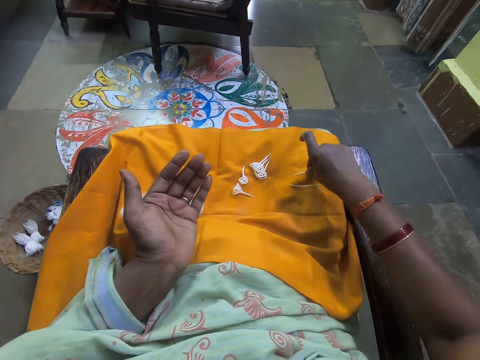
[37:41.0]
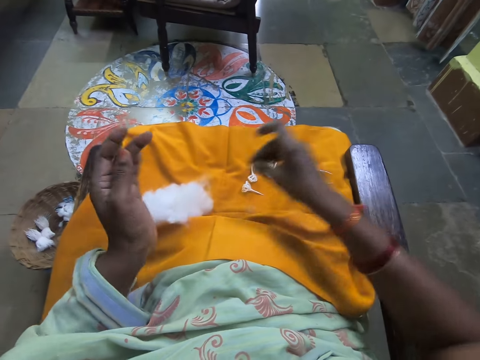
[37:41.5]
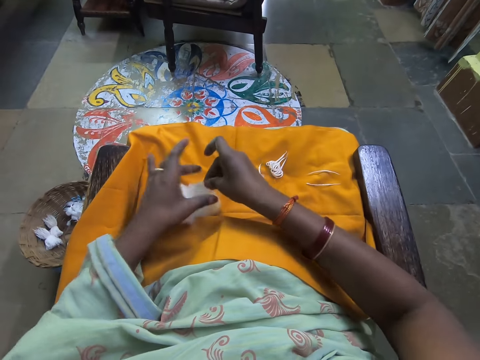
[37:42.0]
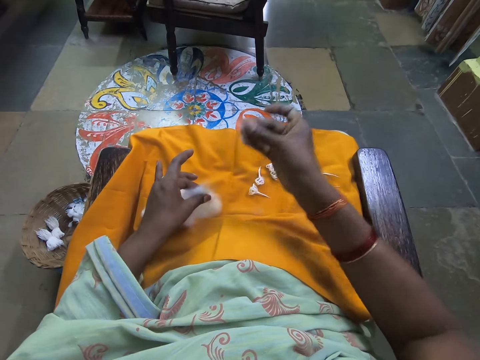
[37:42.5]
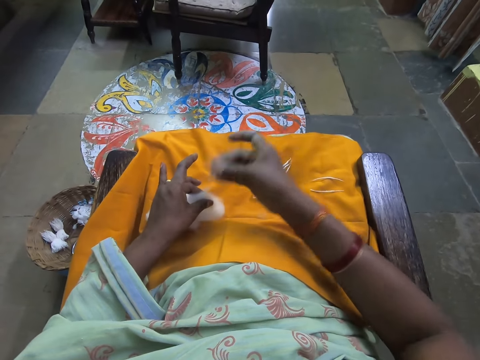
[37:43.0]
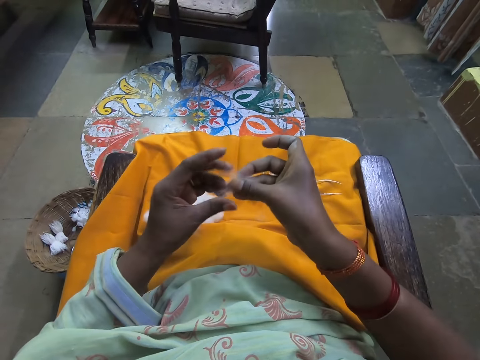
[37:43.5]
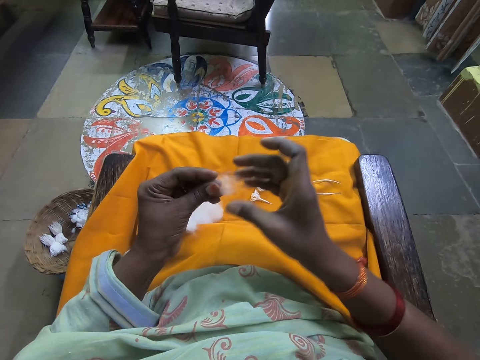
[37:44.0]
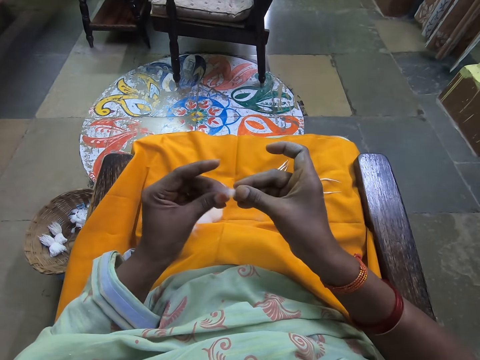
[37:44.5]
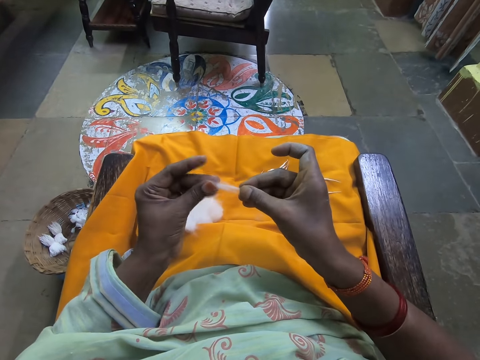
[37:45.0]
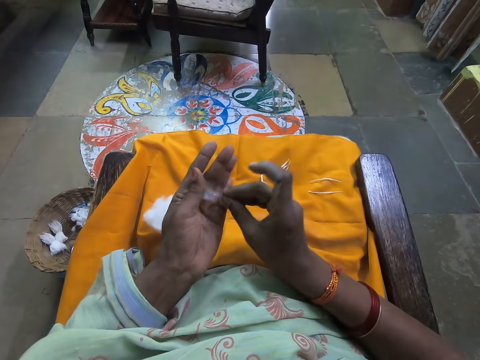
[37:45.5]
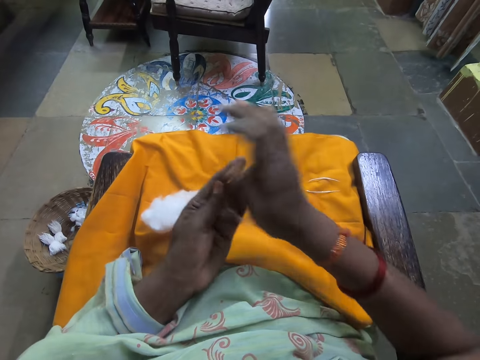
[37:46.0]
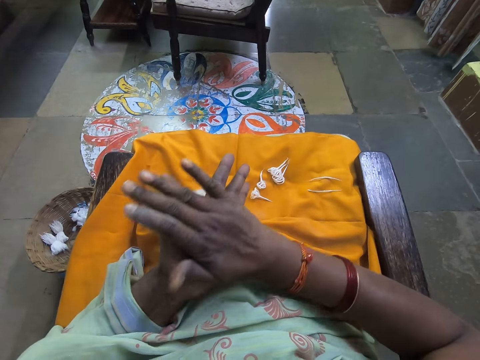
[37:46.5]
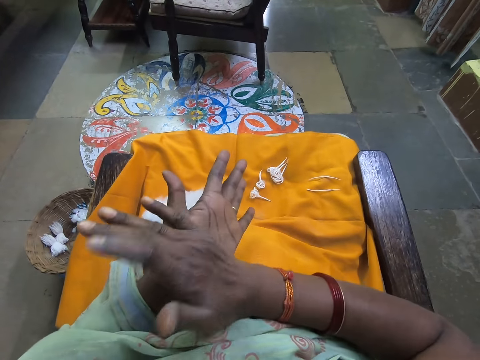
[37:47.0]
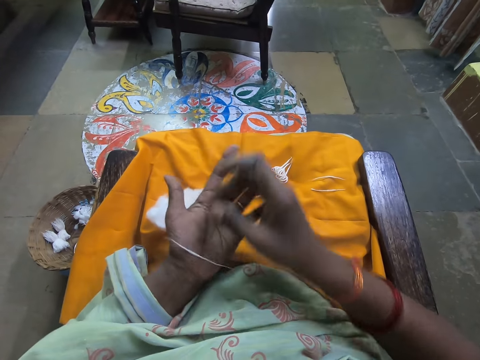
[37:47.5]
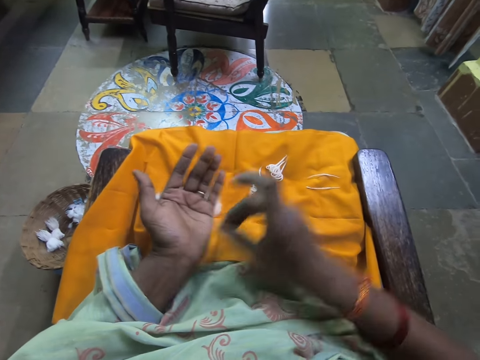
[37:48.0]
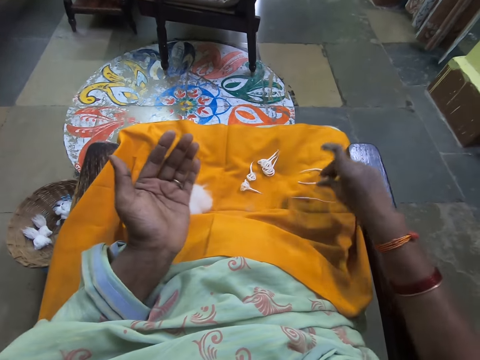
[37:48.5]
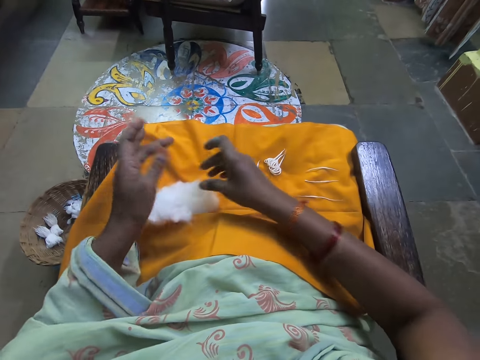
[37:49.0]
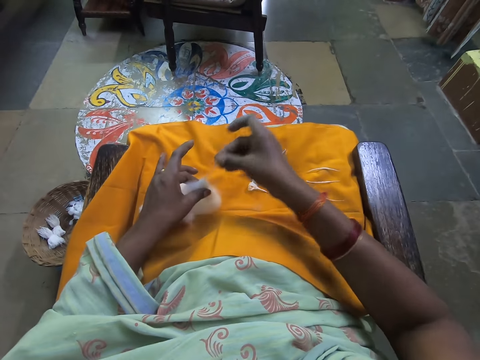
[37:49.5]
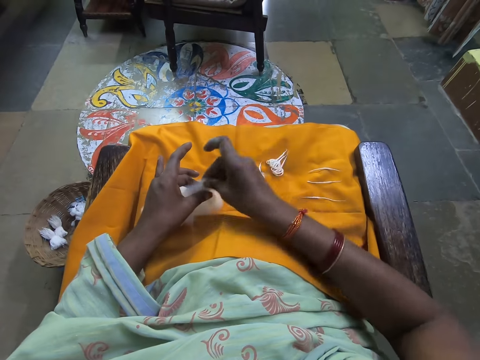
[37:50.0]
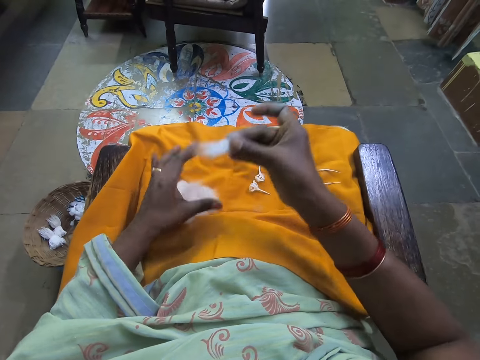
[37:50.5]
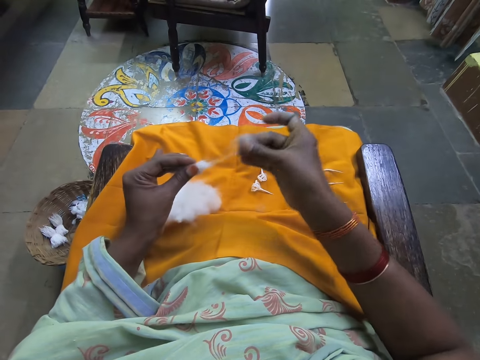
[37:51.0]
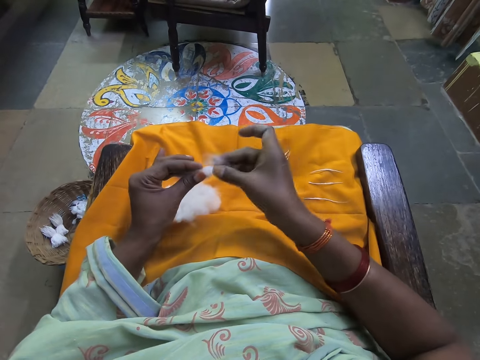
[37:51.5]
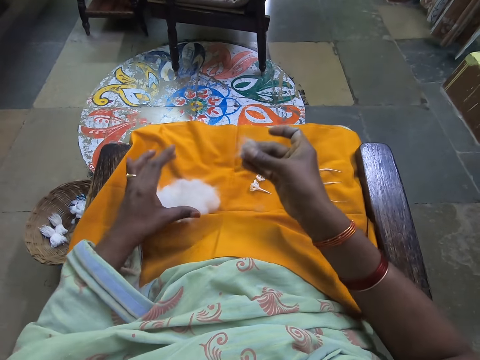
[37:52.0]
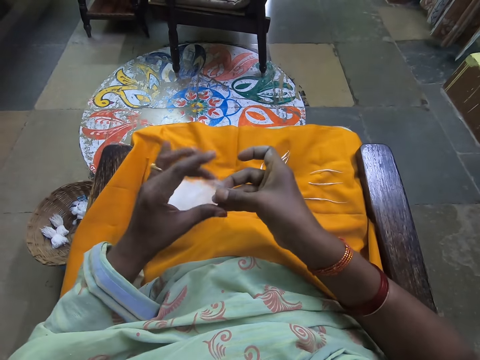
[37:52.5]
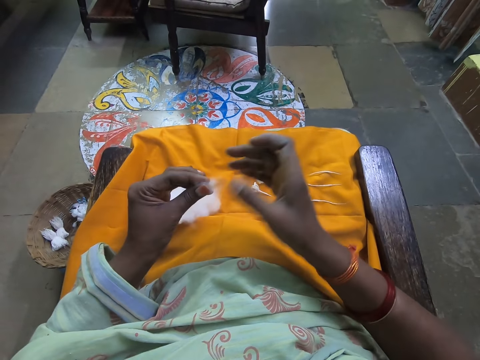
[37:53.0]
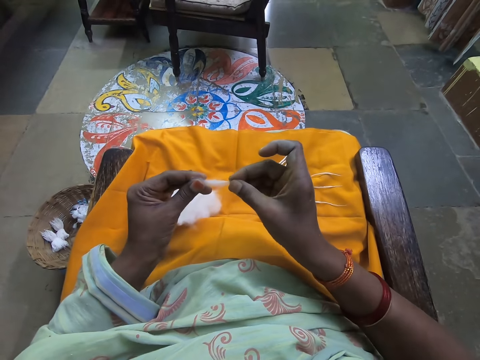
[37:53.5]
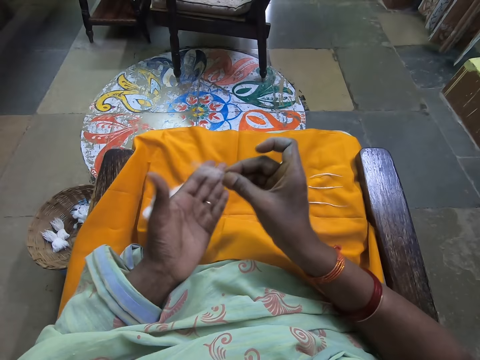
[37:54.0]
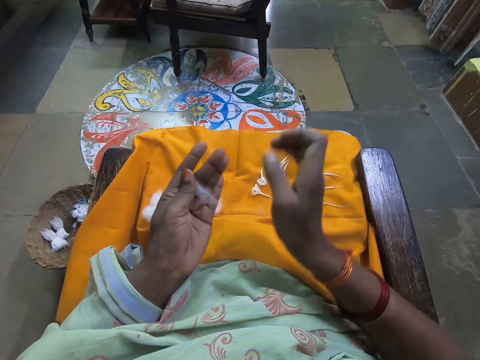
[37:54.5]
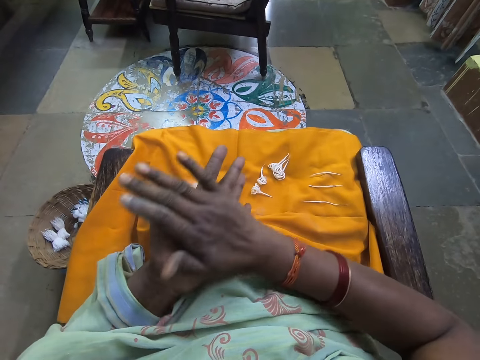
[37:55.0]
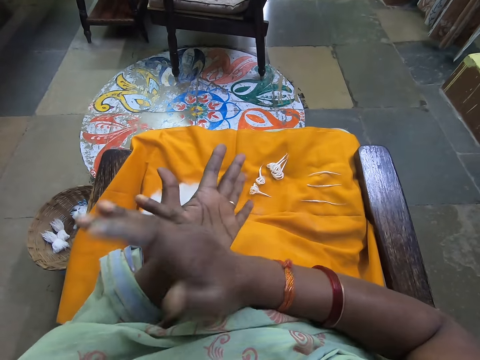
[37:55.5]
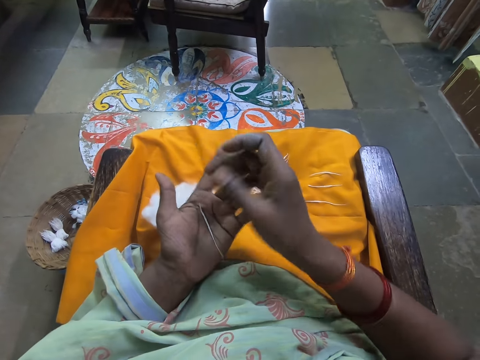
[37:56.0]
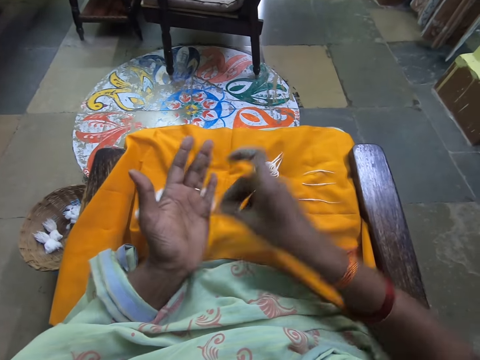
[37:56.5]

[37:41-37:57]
The camera wearer drops the rolled cotton wool on the cloth on the thigh with her right hand. She takes some cotton wool from the cloth with her right hand. She rolls the cotton wool into shape with both hands, on the left hand. She drops the rolled cotton wool on the cloth on the thigh with her right hand. She takes some cotton wool from the cloth with her right hand. She does so again. She divides the wool. She drops some cotton wool on the cloth with her right hand. She rolls the cotton wool into shape with both hands, on the left hand.

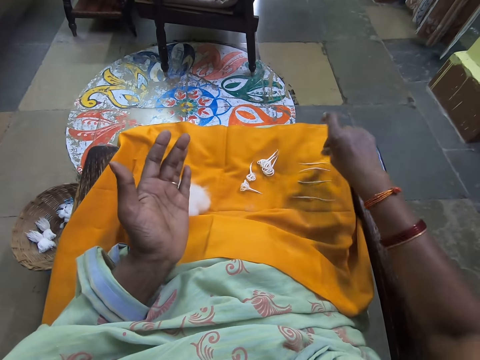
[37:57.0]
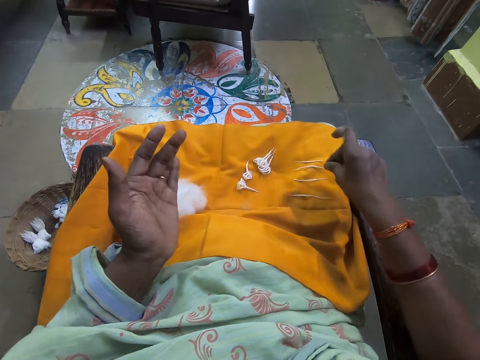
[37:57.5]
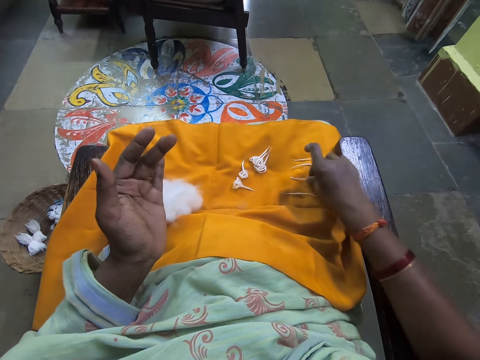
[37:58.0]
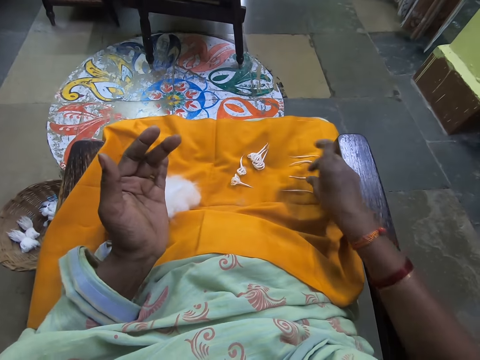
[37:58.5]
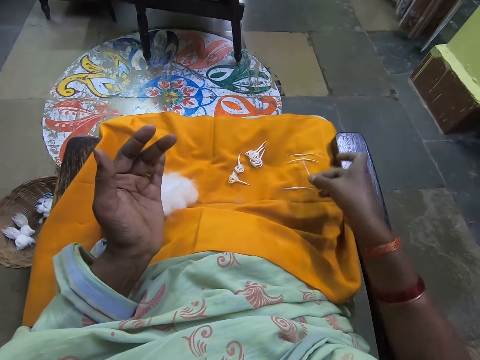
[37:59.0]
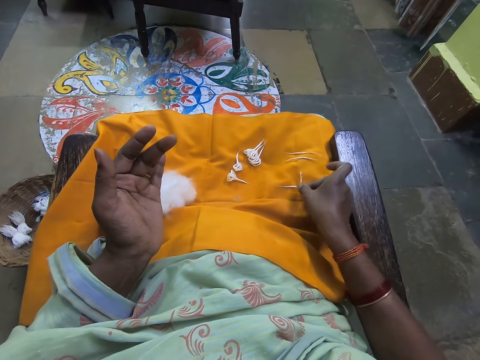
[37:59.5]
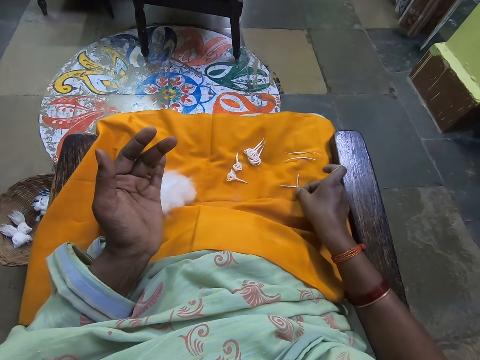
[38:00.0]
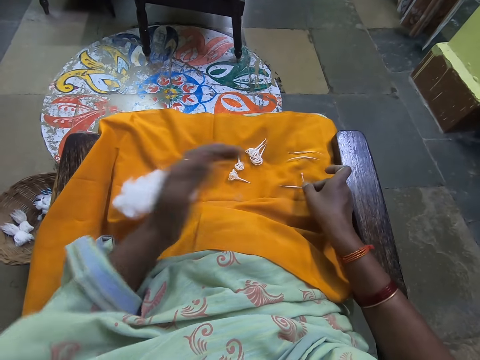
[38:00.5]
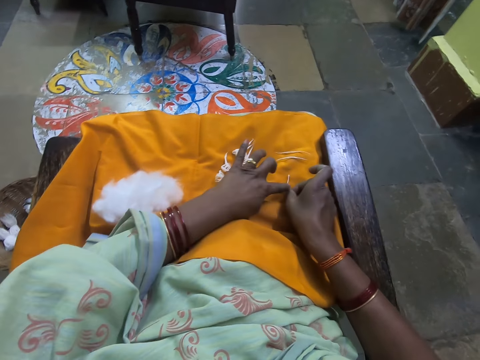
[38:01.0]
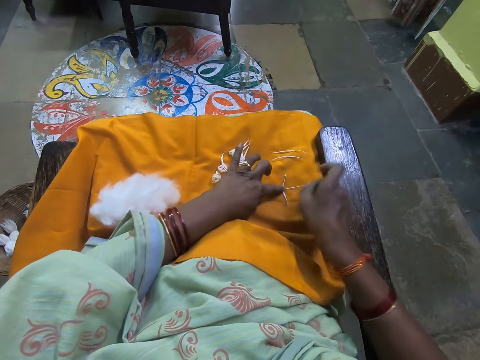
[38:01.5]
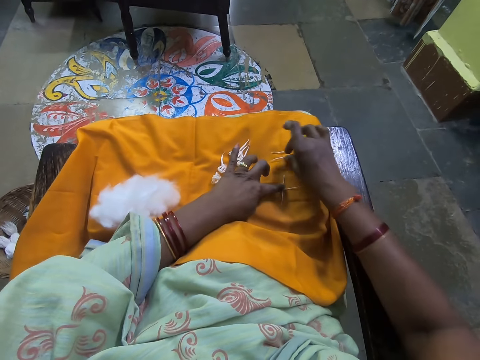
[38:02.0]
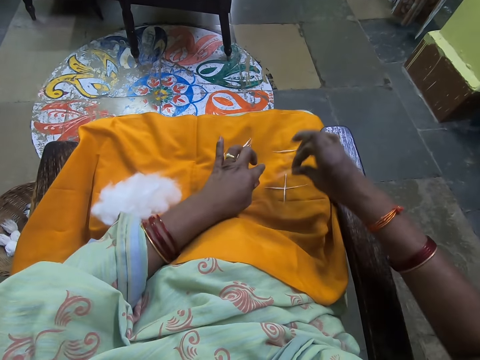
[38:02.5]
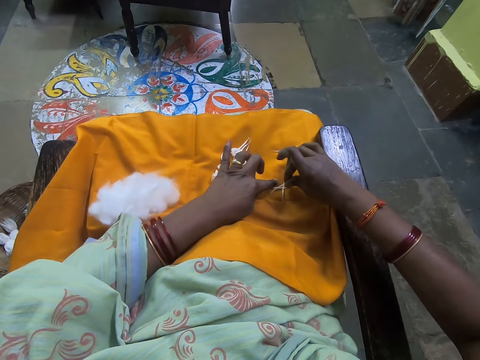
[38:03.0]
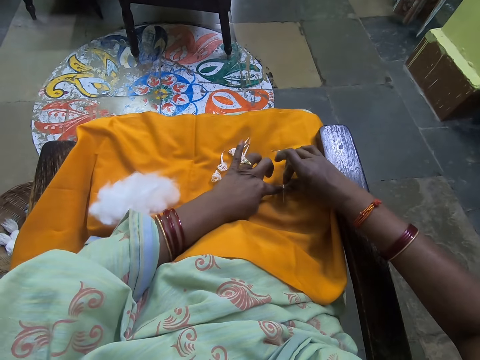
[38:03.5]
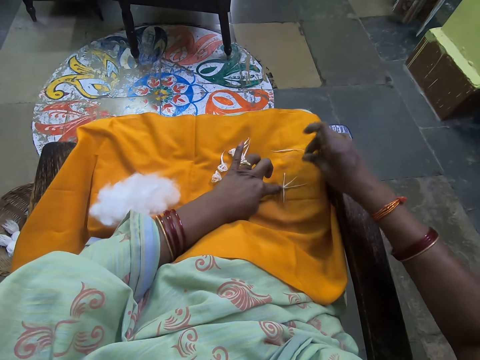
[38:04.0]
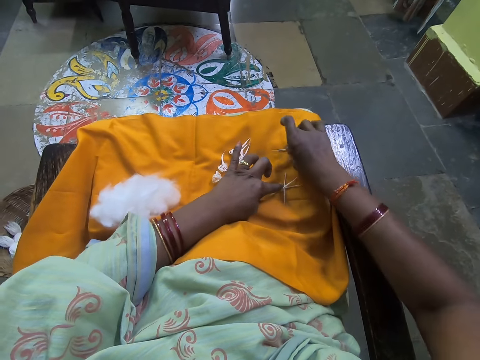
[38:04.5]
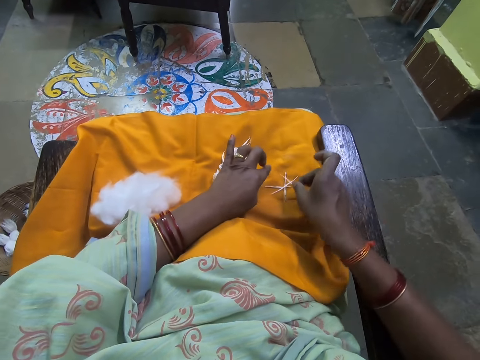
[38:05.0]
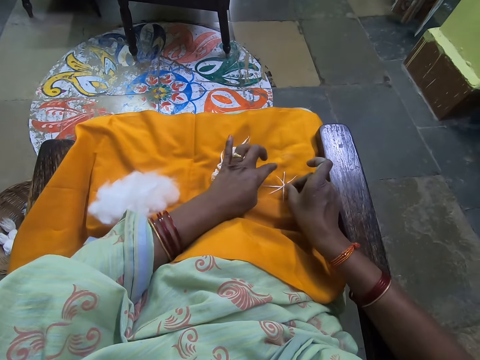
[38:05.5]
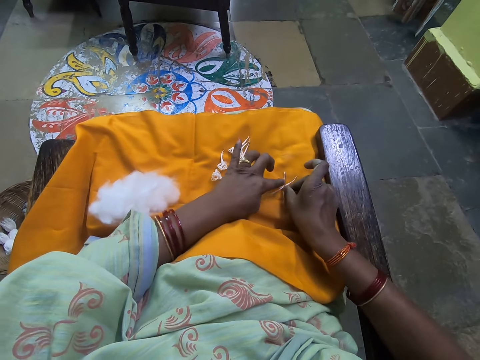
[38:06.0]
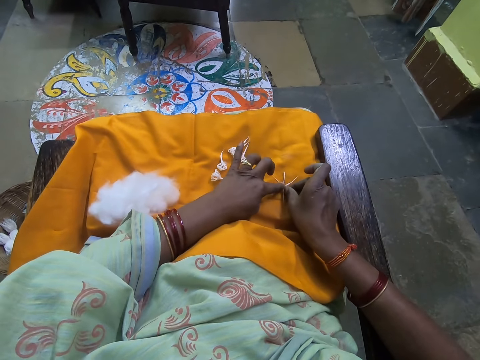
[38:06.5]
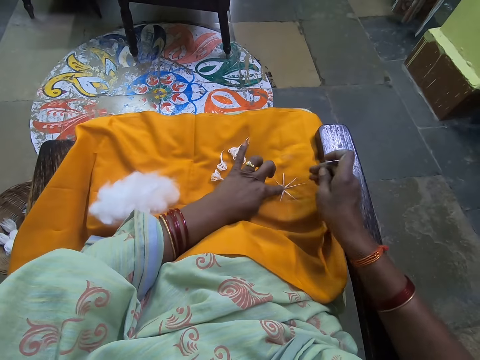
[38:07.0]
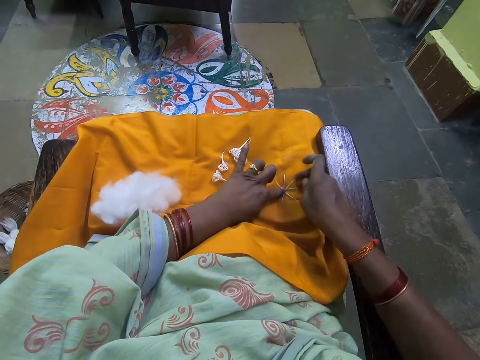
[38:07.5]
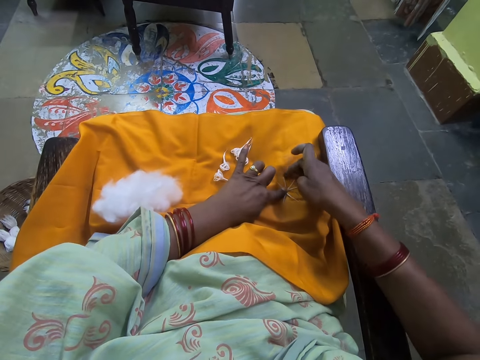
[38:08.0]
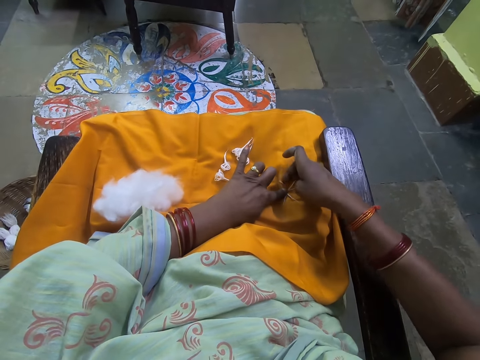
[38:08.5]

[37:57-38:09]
The camera wearer drops the rolled cotton wool on the cloth on the thigh with her right hand. She picks up a rolled cotton wool from the cloth with her right hand. She places the rolled cotton wool on another cotton wool on the cloth with her right hand. She holds the two wools on the cloth with her left hand. She picks up another rolled cotton wool from the cloth with her right hand. She places the rolled cotton wool on the two cotton wools on the cloth with her right hand. She holds the three wools on the cloth with her left hand. She picks up another rolled cotton wool from the cloth with her right hand. She places the rolled cotton wool on the three cotton wools on the cloth with her right hand. She holds the four wools on the cloth with her left hand.
